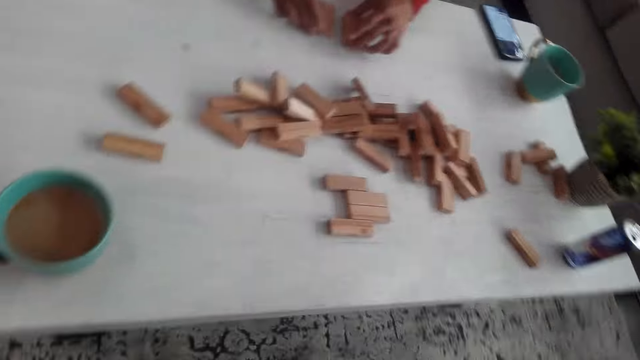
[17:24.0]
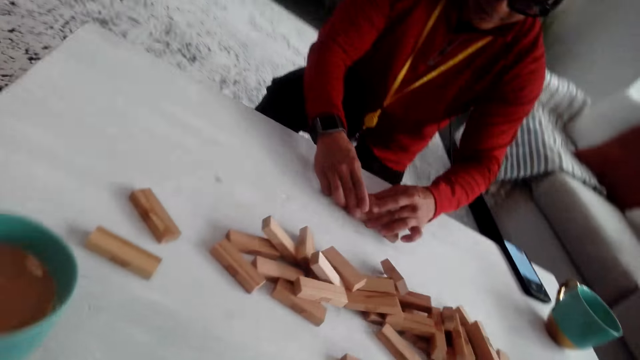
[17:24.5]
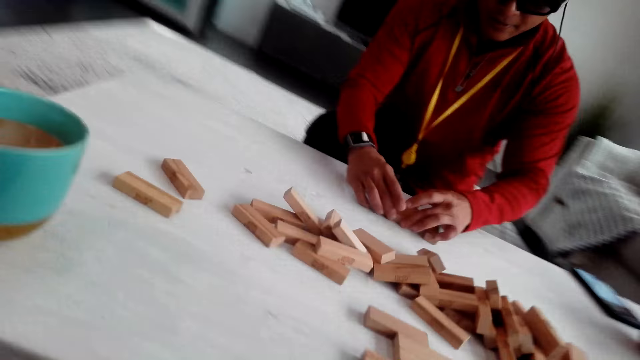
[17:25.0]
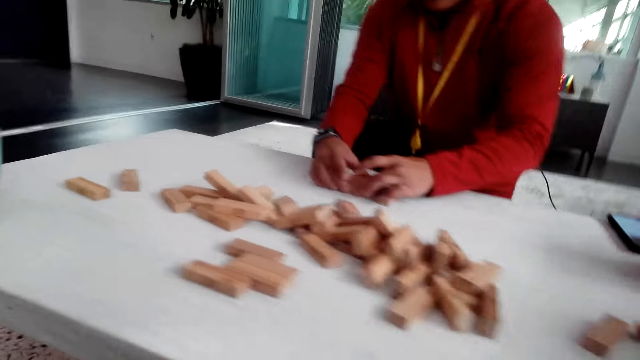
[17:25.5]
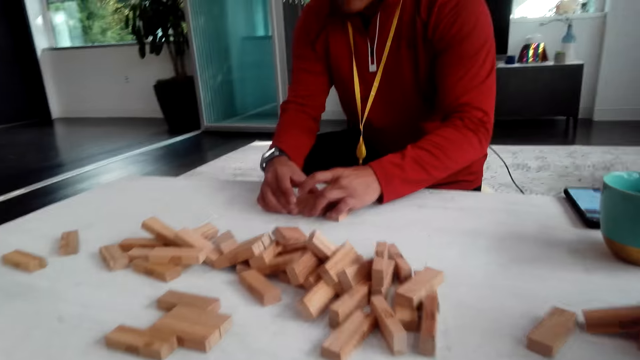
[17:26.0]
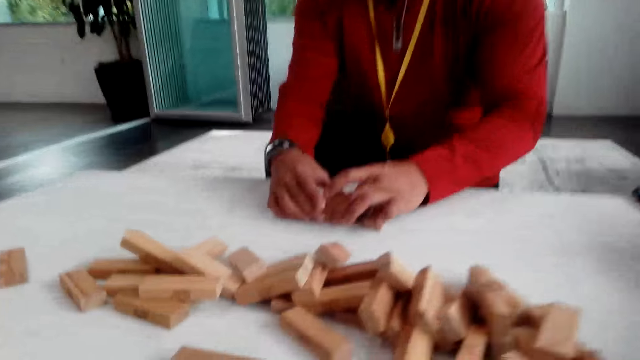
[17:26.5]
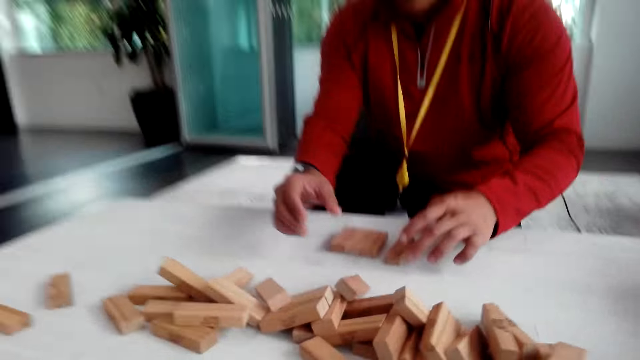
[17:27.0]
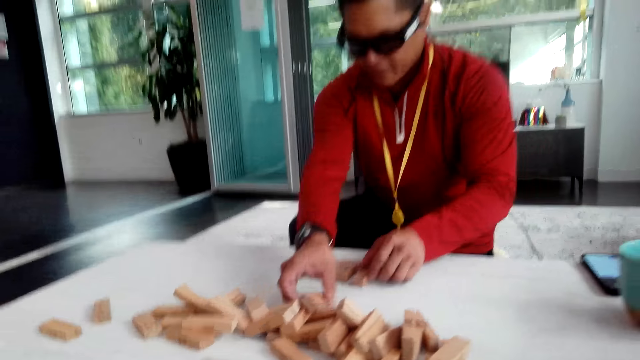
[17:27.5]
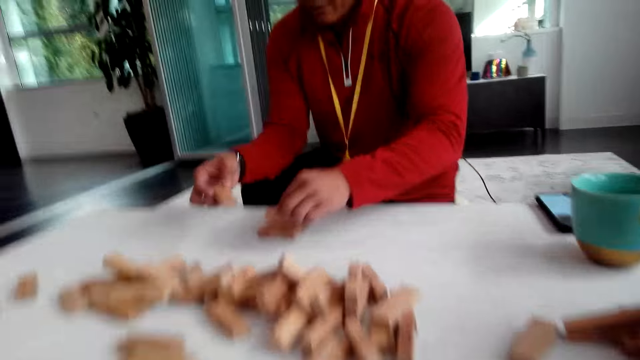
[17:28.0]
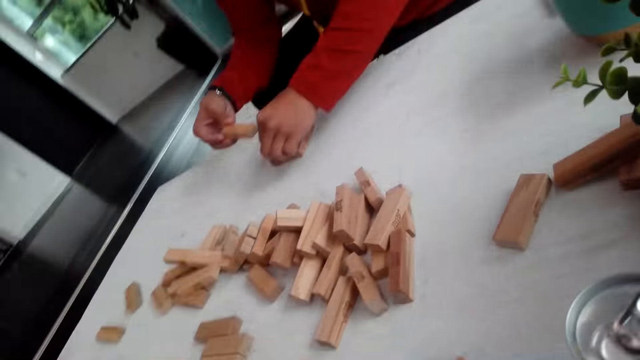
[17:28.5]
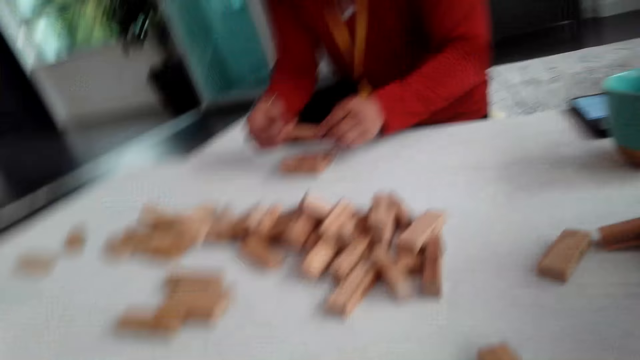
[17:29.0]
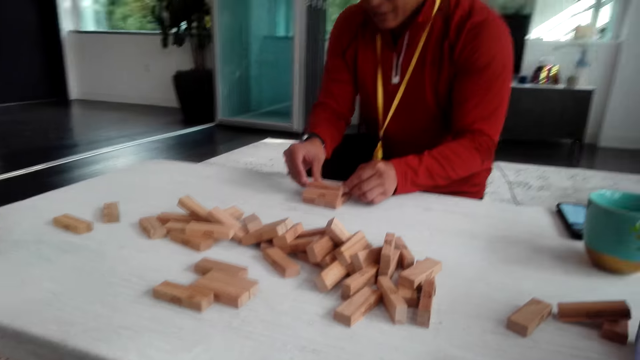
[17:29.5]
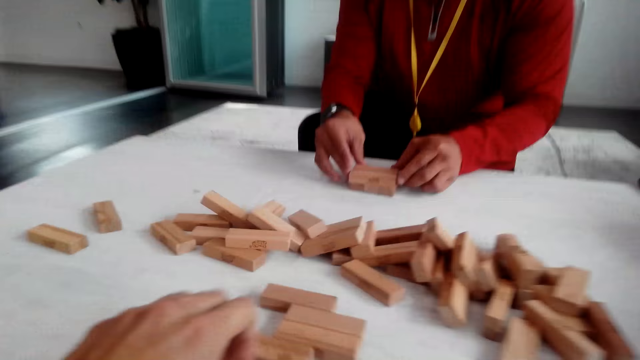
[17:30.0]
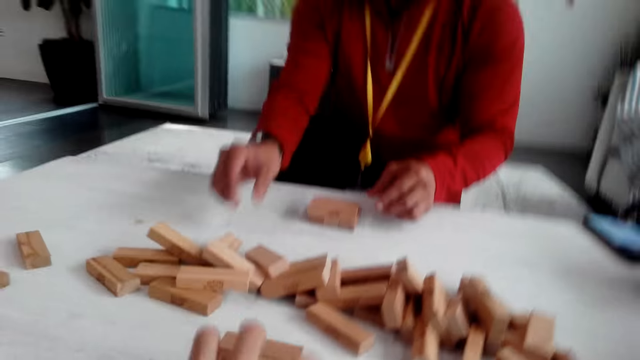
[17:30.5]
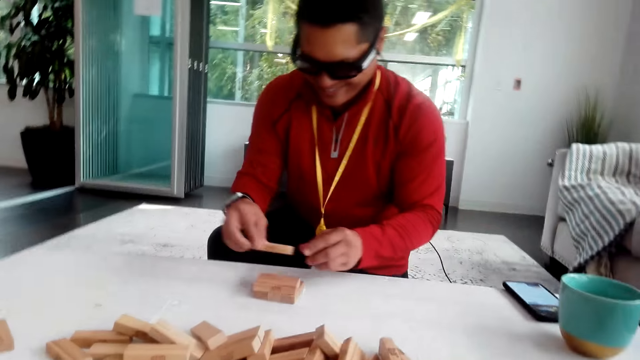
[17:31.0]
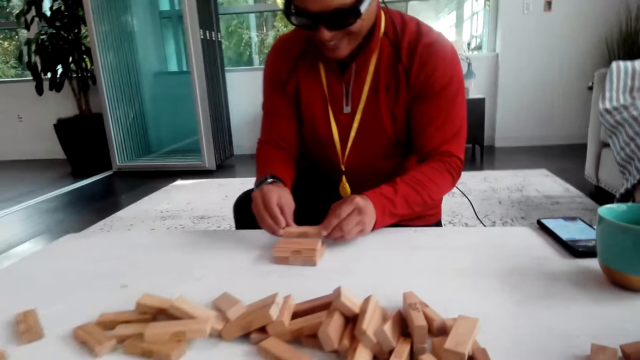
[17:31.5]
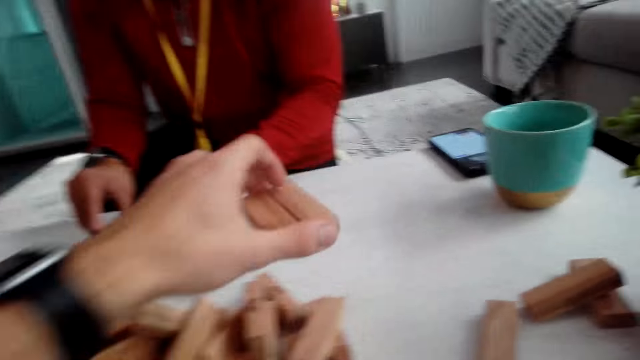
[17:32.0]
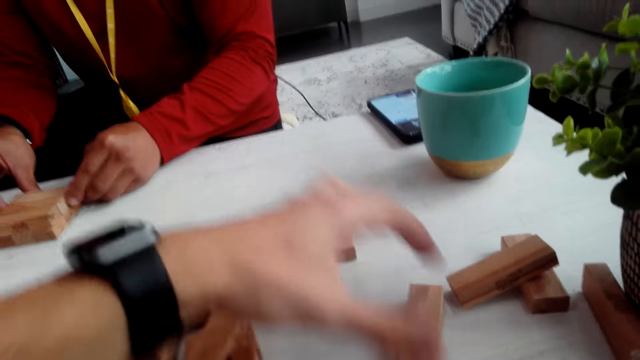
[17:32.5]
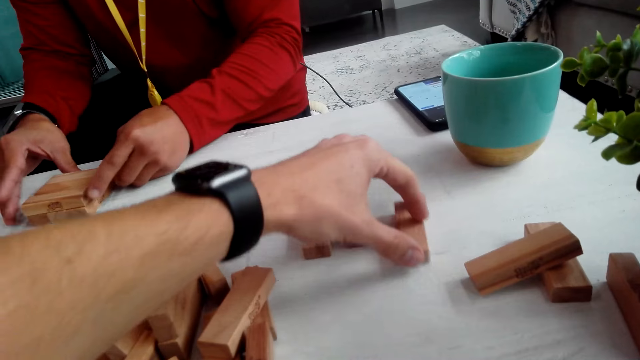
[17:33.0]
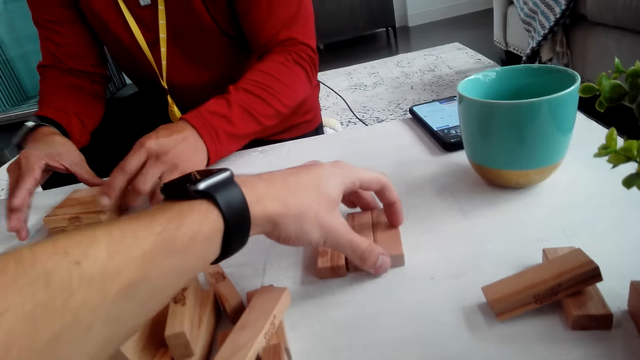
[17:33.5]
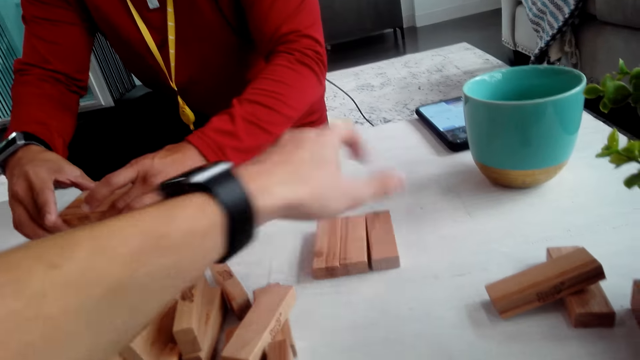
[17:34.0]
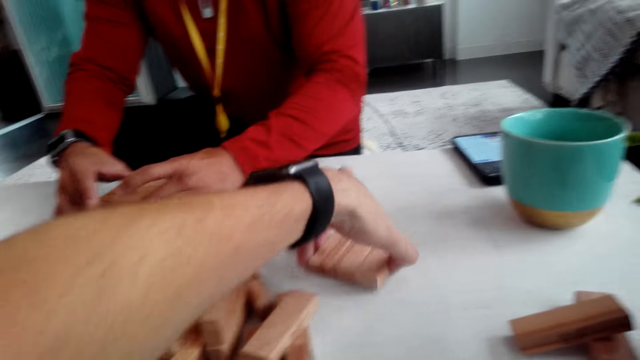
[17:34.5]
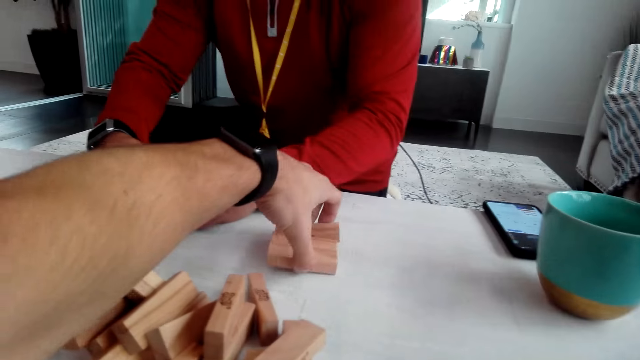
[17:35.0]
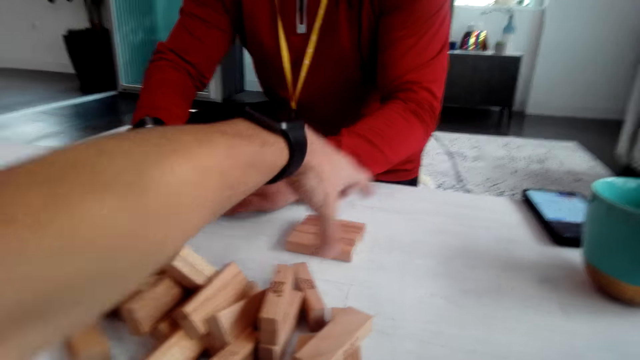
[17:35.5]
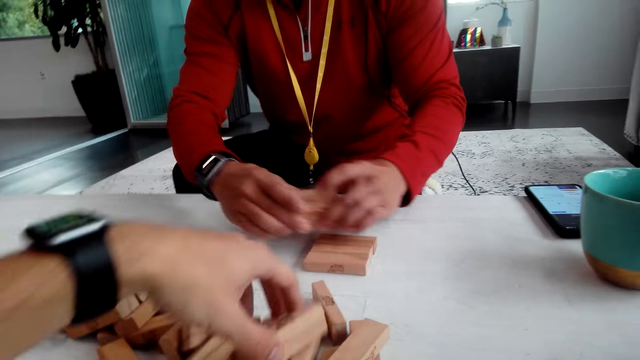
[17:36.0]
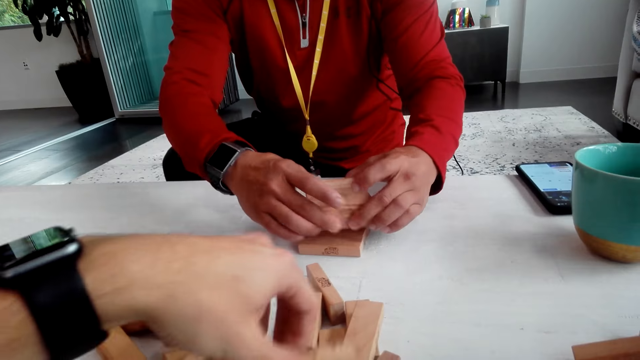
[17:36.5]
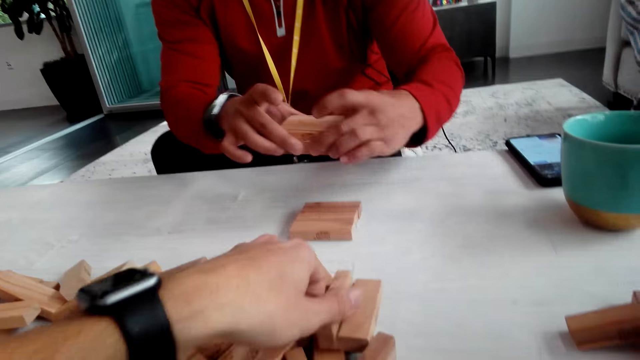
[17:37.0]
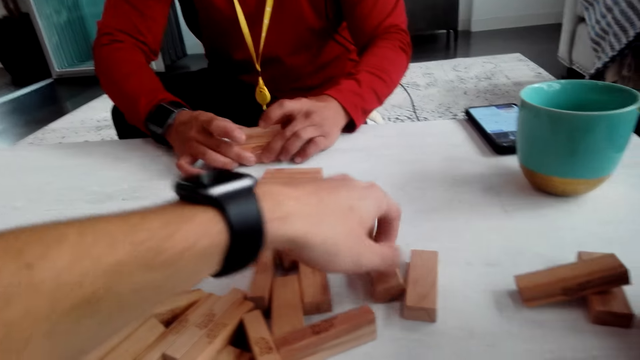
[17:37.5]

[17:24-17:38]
A man holds the wooden blocks or jenga. The man takes the jenga. The camera wearer holds the can. The man arranges the wooden blocks on top of each other. The camera wearer holds the wooden blocks and takes the jenga. The man takes the jenga and puts the jenga on other jenga. The camera wearer moves the wooden blocks on the table and drops the jenga. They hold the jenga and move the jenga.

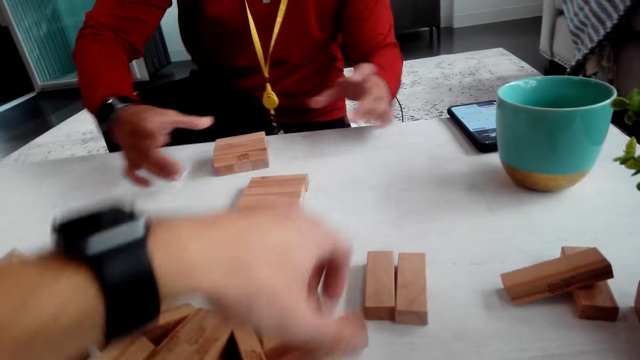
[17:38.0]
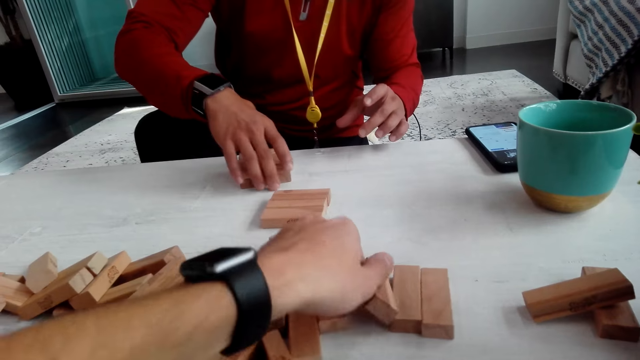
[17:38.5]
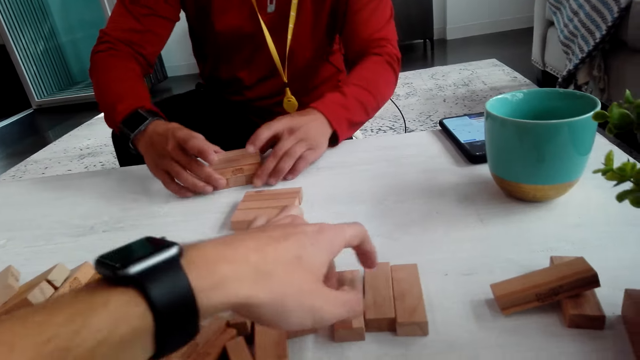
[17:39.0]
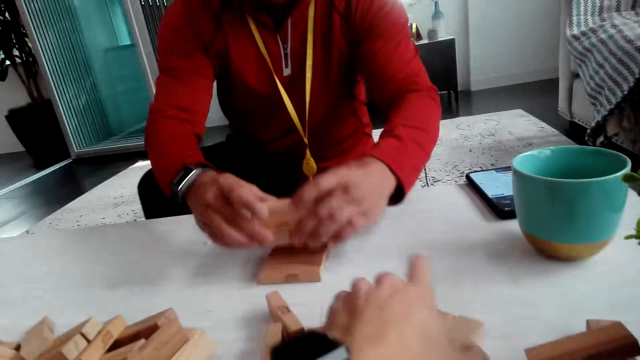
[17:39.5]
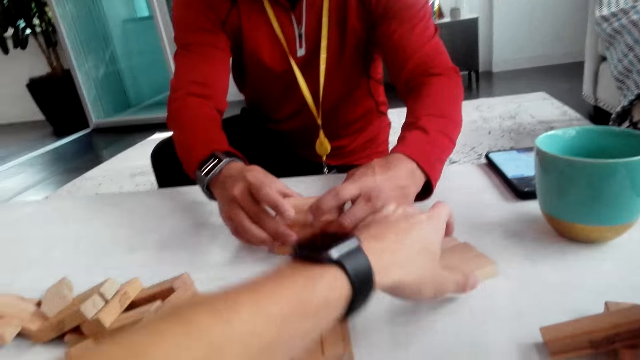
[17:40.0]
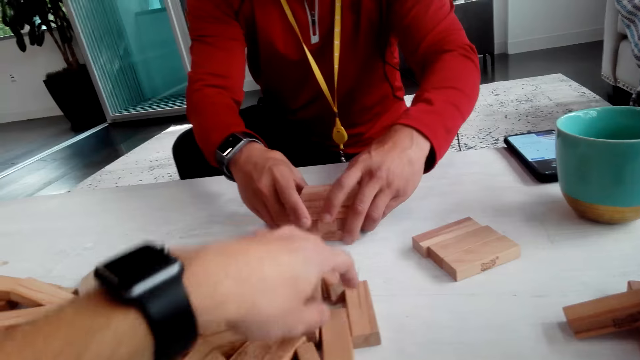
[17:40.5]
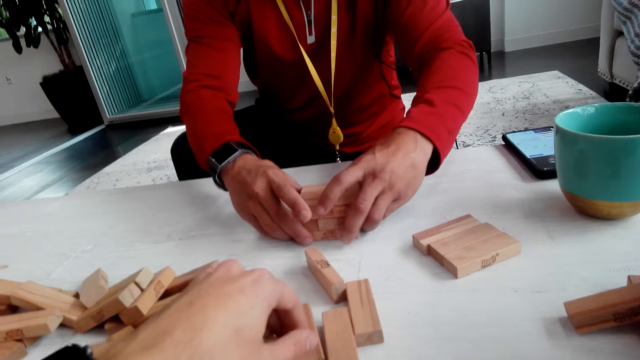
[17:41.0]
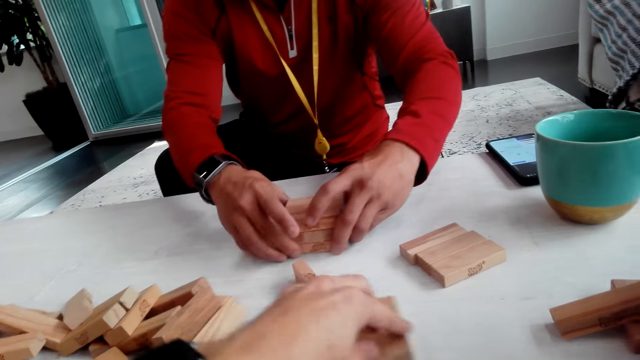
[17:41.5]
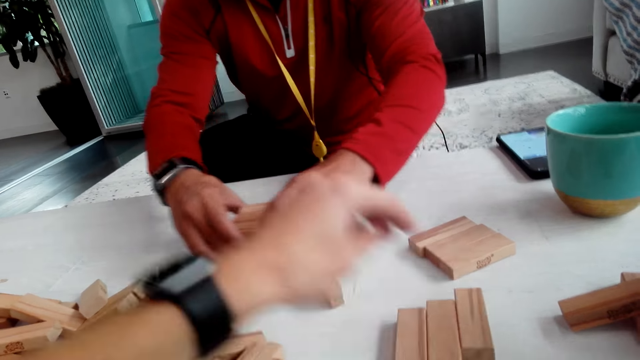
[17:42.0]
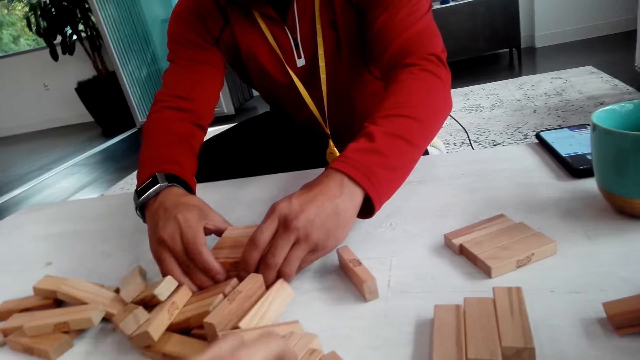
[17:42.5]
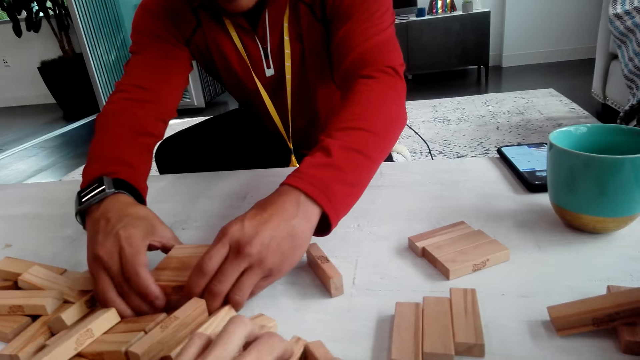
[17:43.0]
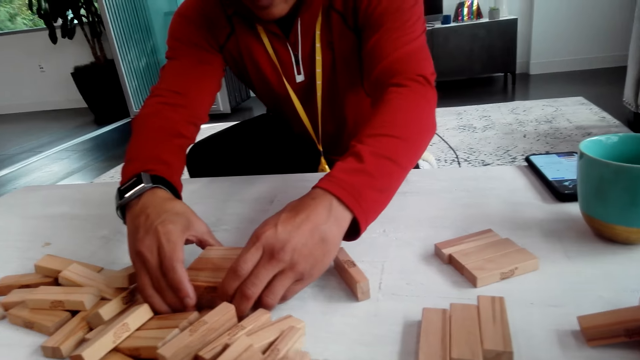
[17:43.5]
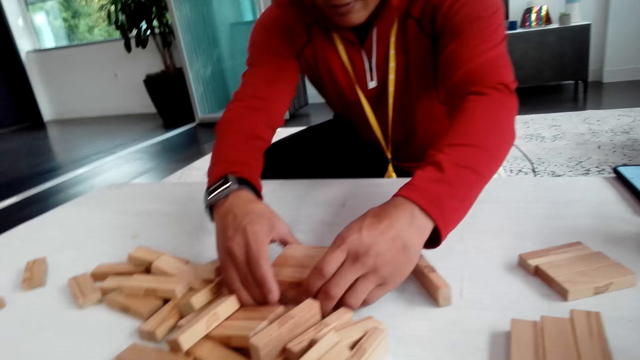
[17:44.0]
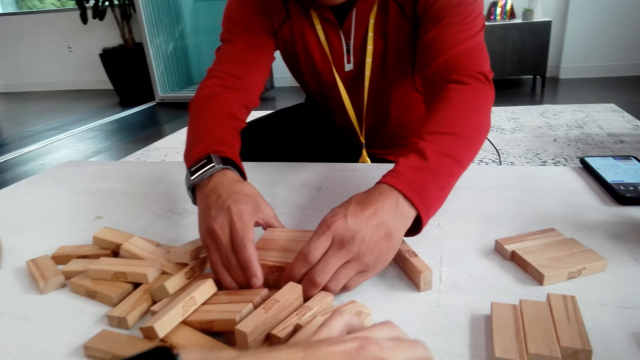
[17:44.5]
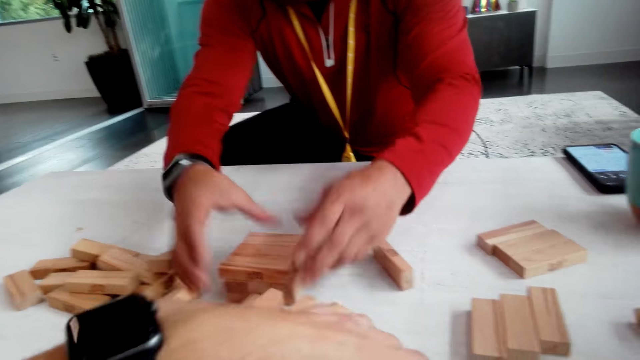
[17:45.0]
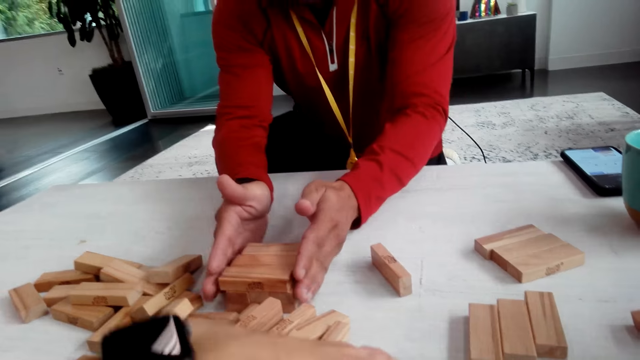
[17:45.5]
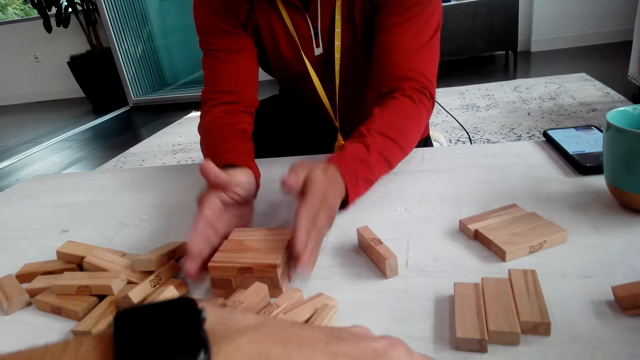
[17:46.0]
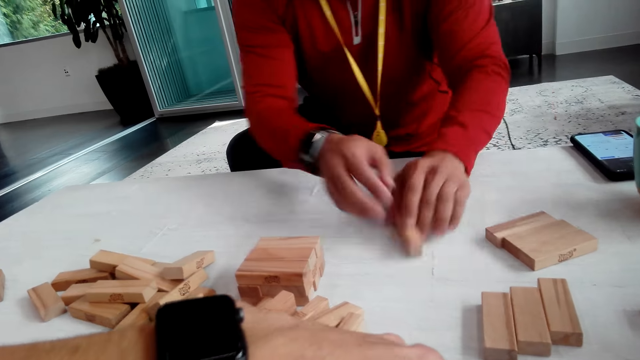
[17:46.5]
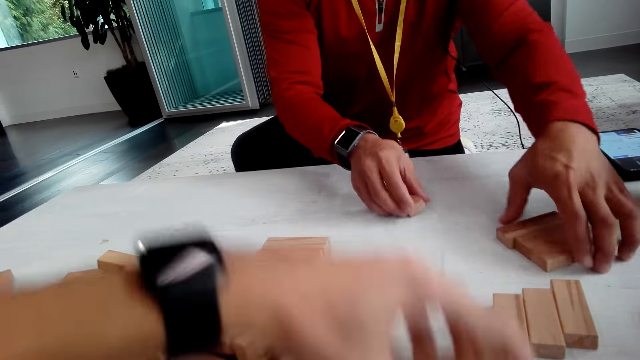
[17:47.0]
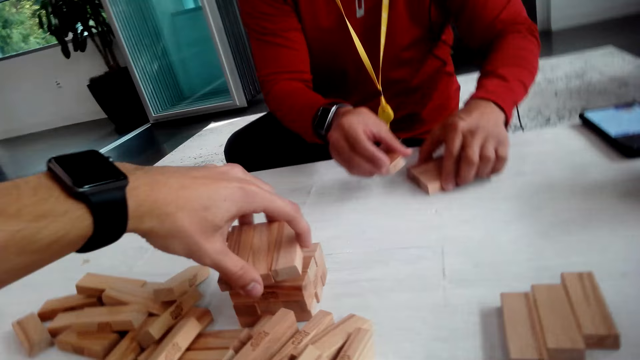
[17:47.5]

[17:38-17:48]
A man puts the jenga down. The camera wearer drops the jenga. The man puts the jenga on other jenga. The camera wearer moves the jenga to the side. The man pulls the jenga, moves the wooden blocks on the table, aligns the wooden blocks, fixes the jenga and picks up the jenga.
